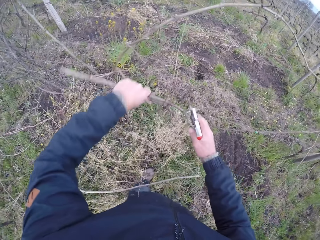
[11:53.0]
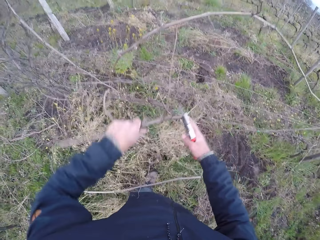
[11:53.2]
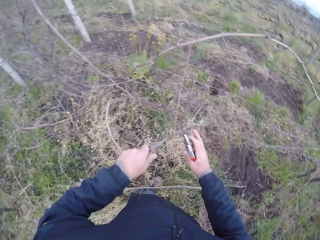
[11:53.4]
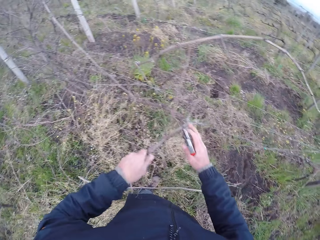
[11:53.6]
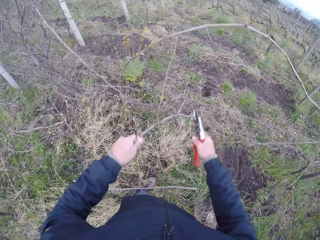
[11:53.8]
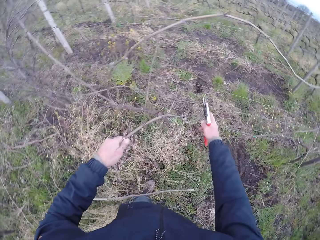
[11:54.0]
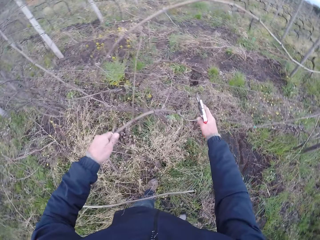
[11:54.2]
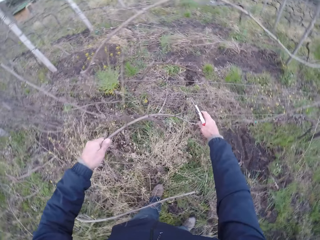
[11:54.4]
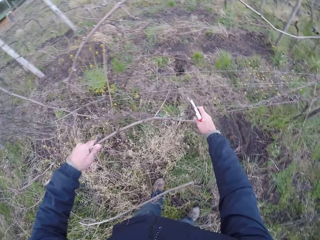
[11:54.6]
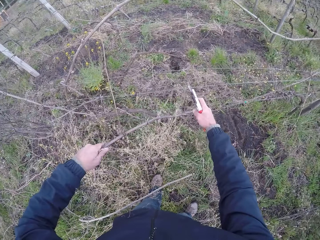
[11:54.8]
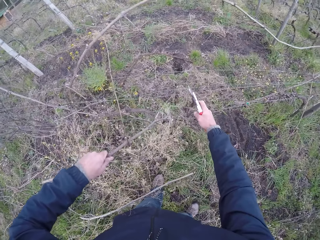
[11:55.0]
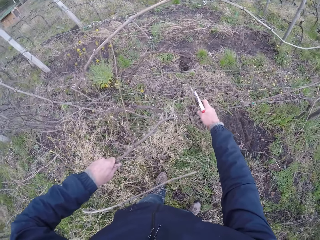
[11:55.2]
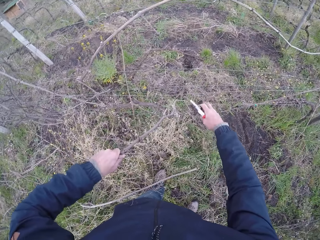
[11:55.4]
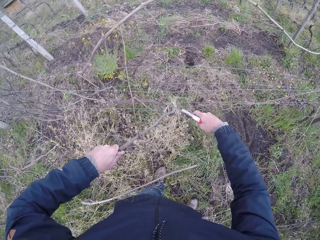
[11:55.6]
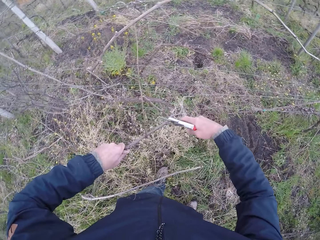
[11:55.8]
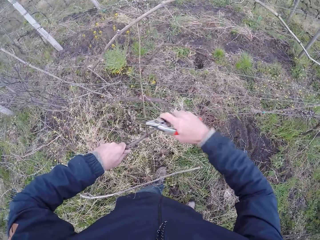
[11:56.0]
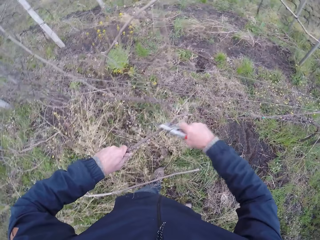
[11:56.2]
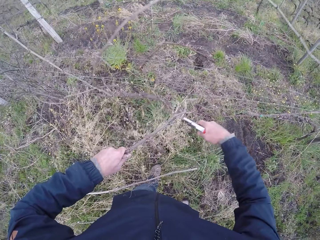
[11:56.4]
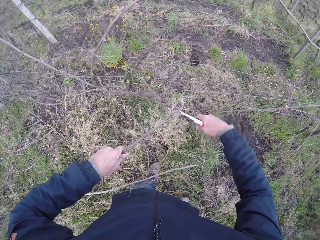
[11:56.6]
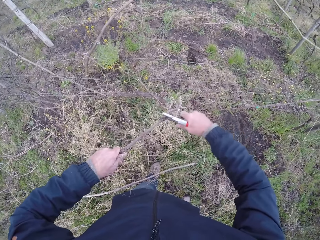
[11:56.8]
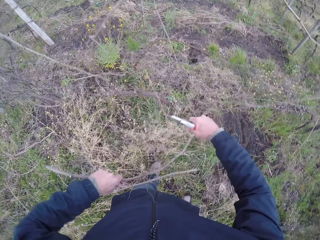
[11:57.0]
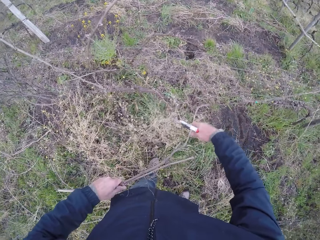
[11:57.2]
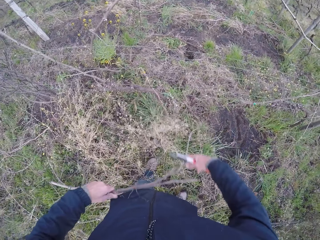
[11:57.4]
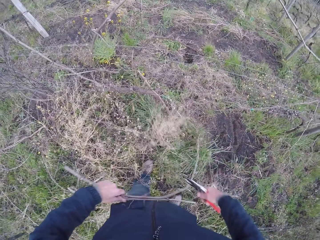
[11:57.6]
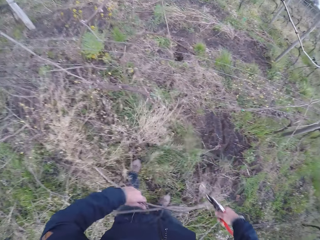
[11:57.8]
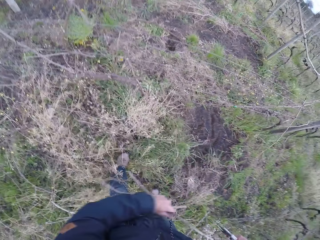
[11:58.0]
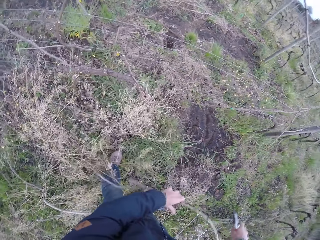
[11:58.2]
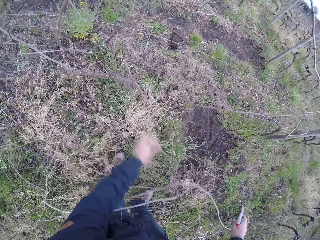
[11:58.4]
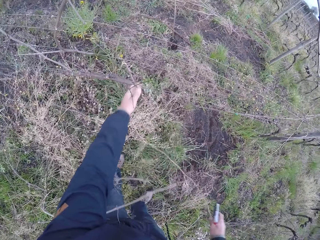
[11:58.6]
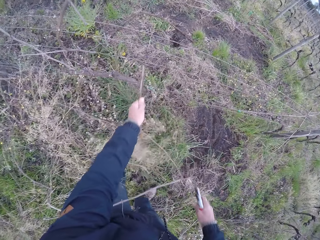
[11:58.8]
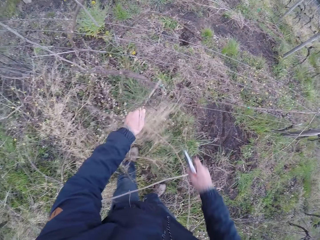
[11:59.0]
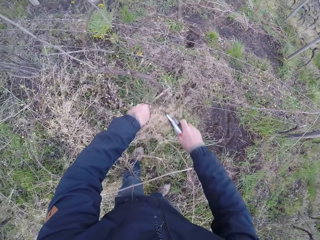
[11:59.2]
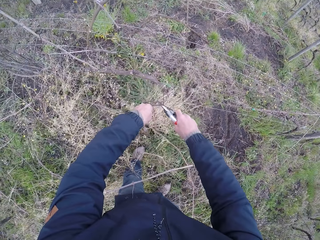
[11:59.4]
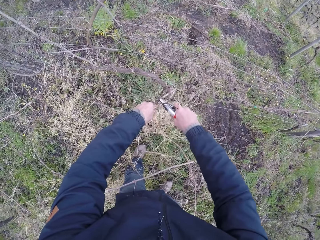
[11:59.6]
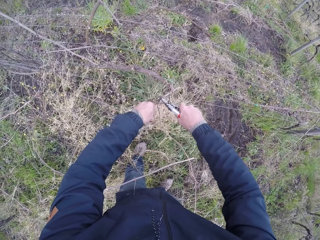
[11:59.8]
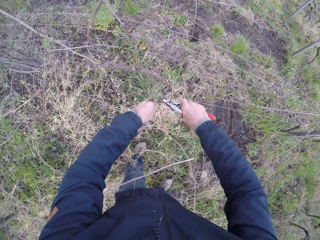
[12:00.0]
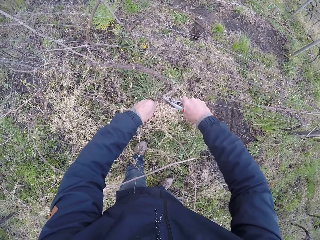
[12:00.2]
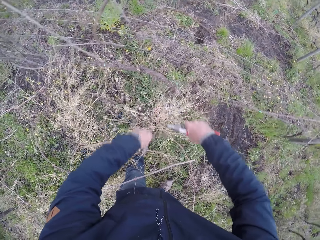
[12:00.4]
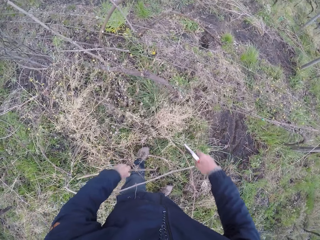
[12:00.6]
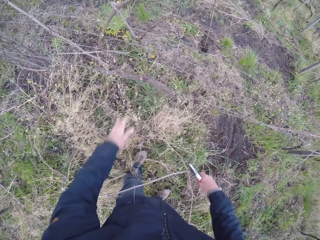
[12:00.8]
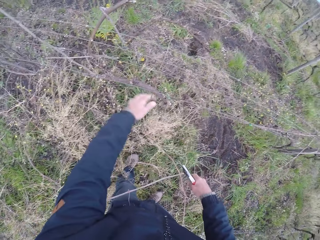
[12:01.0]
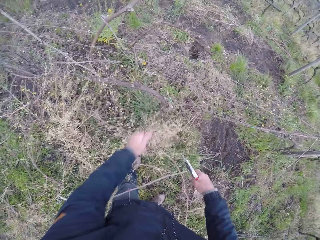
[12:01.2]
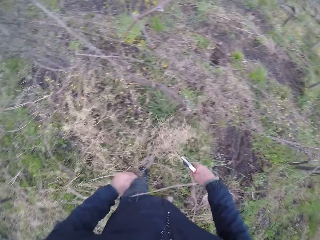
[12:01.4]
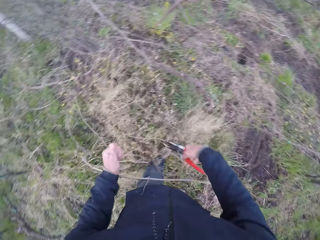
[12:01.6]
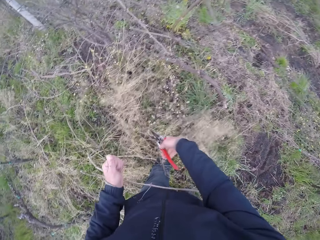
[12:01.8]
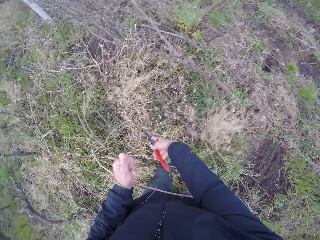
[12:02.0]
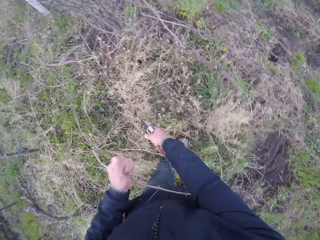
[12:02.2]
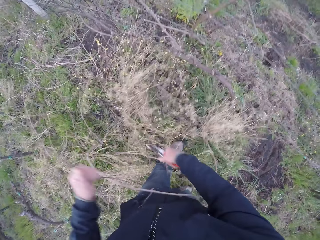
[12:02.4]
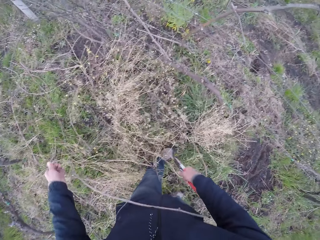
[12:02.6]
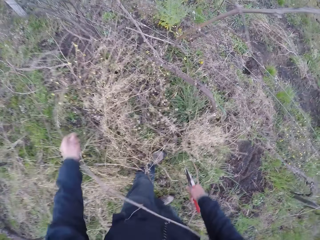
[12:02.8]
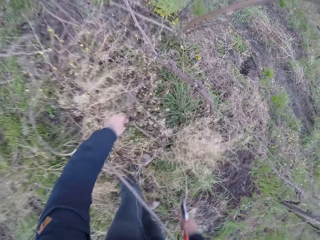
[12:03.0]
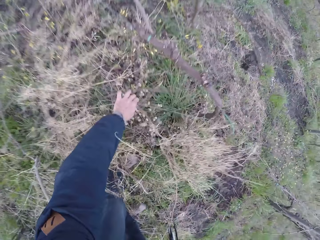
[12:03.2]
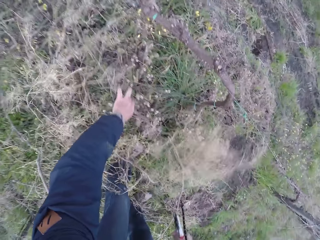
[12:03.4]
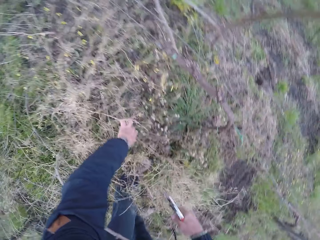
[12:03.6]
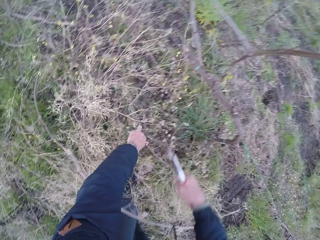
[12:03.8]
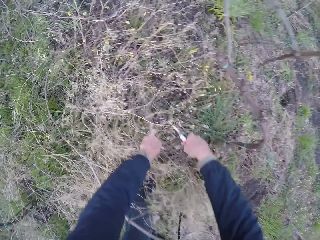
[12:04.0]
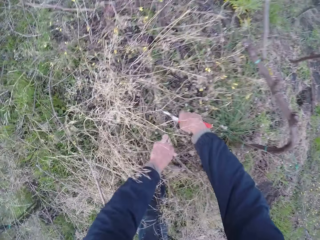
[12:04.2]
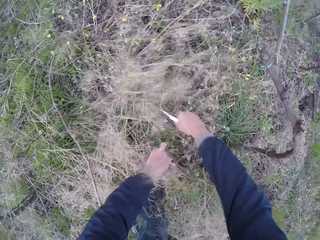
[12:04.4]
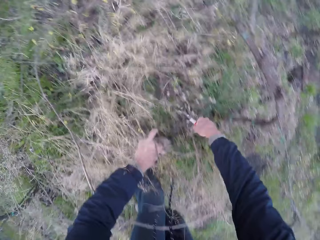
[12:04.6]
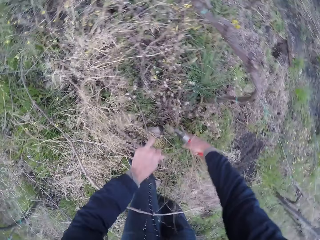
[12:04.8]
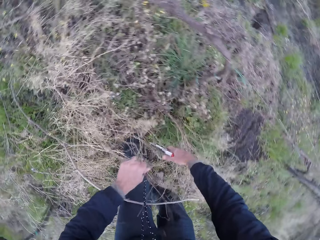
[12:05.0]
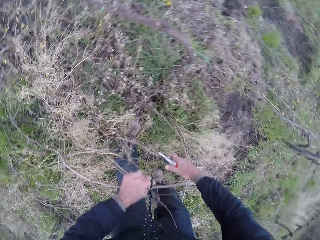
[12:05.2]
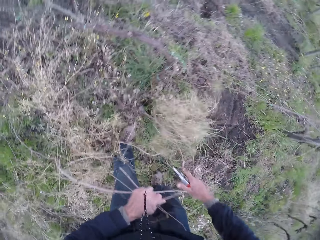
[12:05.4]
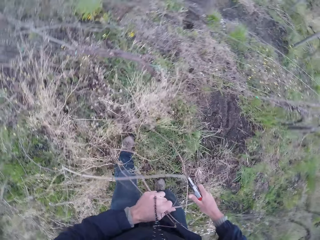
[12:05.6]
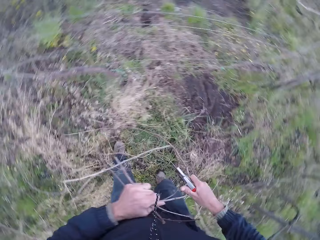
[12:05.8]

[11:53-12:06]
The camera wearer pulls the stick from the fence. She pulls the stick from the fence with both hands. She drops the twig with her left hand. She snips the twig with the secateurs or pruning shears in her right hand. She snips the twig with the secateurs in her right hand again. She drops the twig on the ground with her left hand. She grabs a twig with her left hand and pulls the stick from the fence. She snips the twig with the secateurs in her right hand. She throws the stick on the ground. She grabs a twig with her left hand and pulls the stick from the fence. She snips the twig with the secateurs in her right hand. She throws the stick on the ground. She pulls the stick and grabs a twig with her left hand. She snips the twig with the secateurs in her right hand.

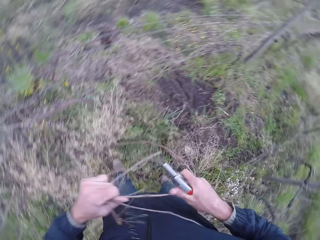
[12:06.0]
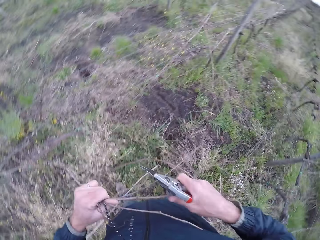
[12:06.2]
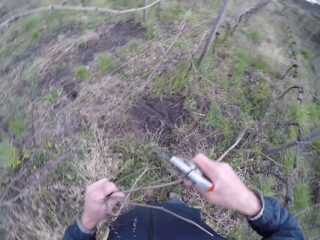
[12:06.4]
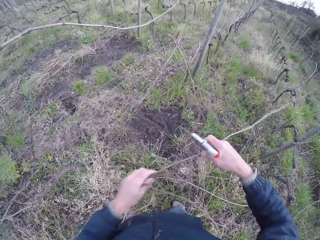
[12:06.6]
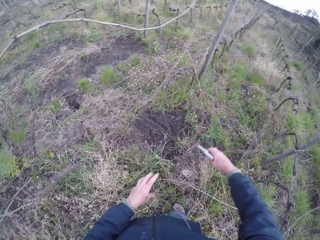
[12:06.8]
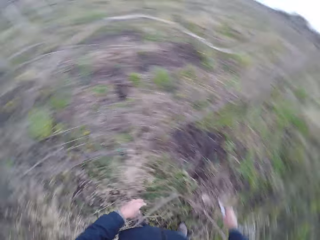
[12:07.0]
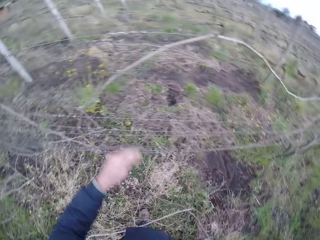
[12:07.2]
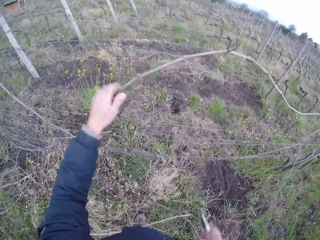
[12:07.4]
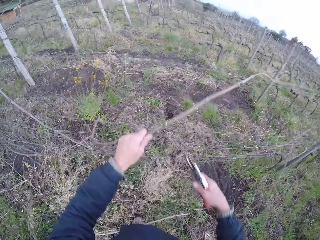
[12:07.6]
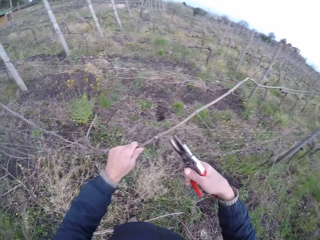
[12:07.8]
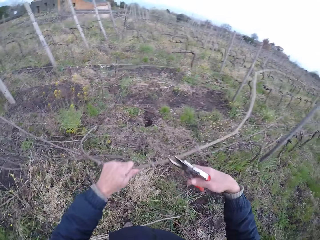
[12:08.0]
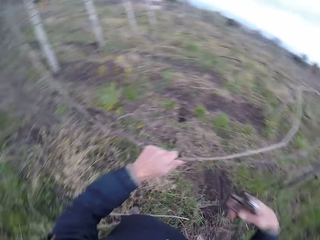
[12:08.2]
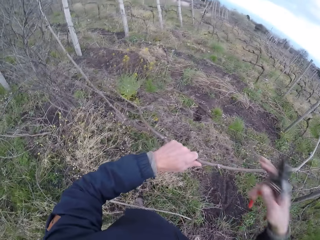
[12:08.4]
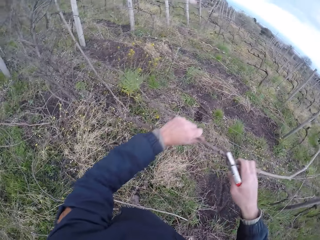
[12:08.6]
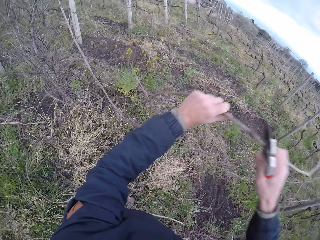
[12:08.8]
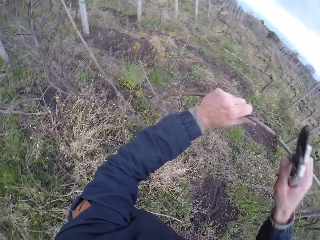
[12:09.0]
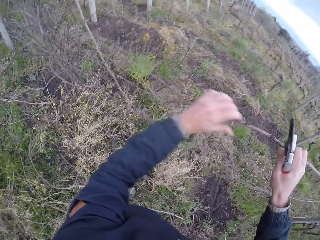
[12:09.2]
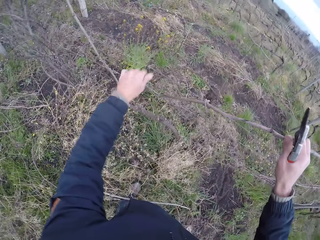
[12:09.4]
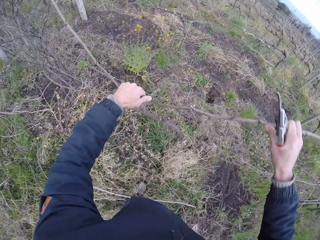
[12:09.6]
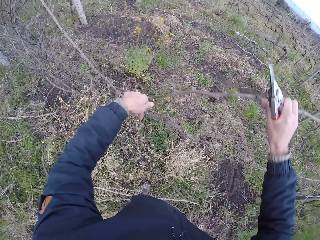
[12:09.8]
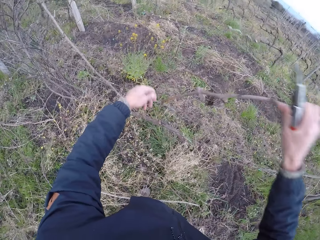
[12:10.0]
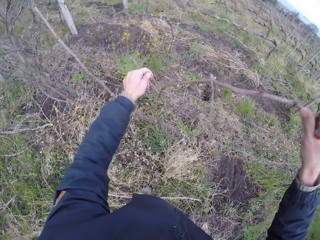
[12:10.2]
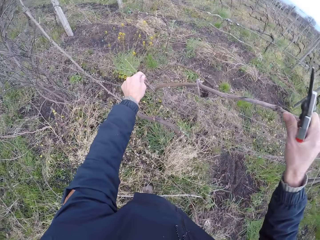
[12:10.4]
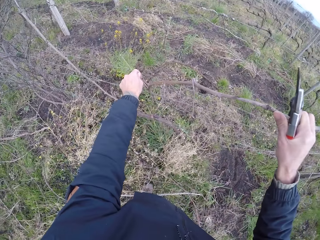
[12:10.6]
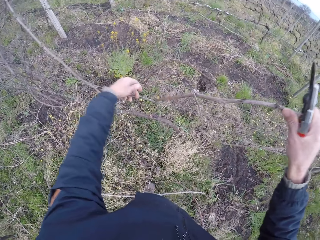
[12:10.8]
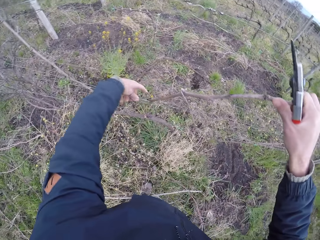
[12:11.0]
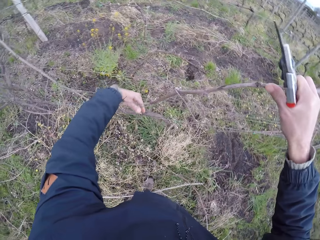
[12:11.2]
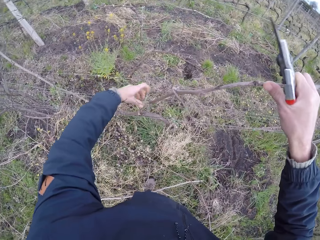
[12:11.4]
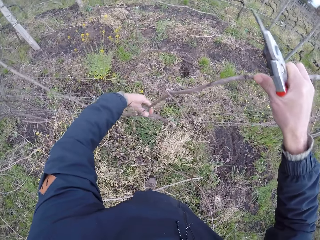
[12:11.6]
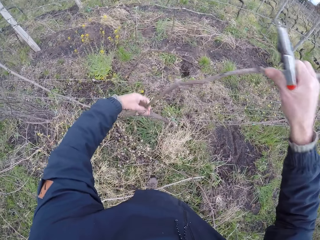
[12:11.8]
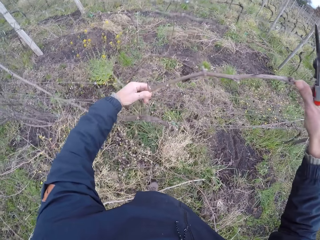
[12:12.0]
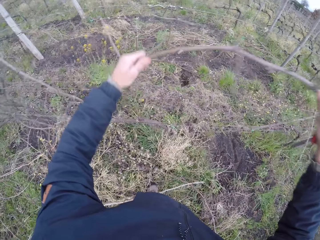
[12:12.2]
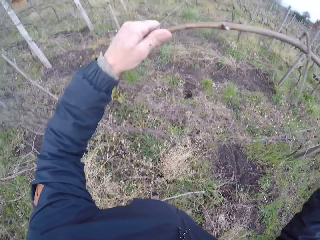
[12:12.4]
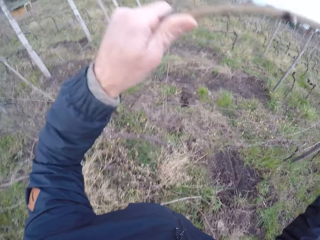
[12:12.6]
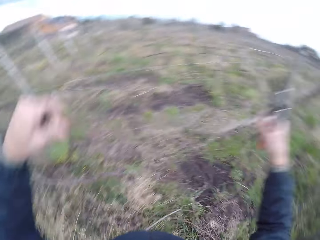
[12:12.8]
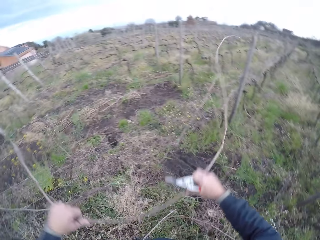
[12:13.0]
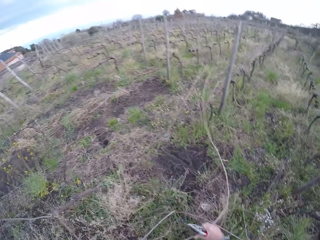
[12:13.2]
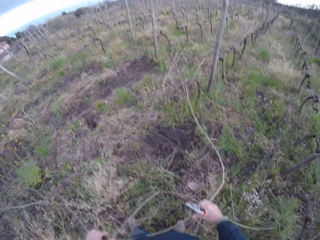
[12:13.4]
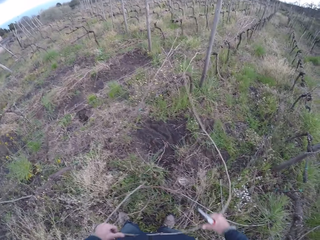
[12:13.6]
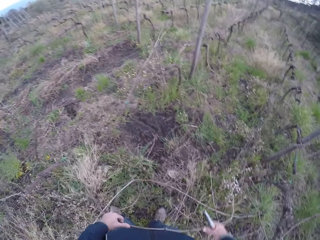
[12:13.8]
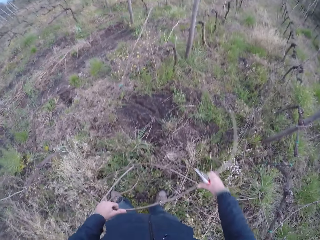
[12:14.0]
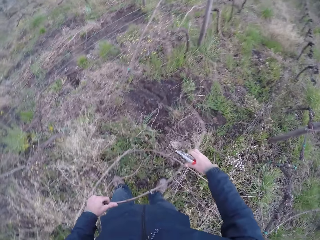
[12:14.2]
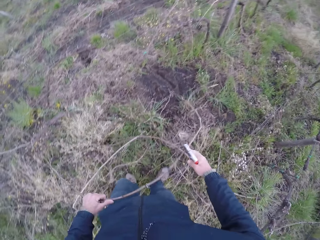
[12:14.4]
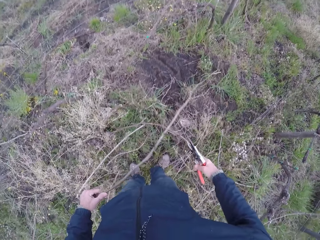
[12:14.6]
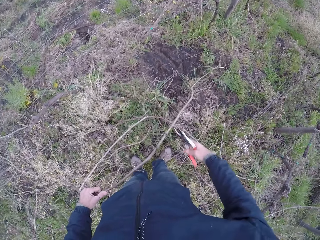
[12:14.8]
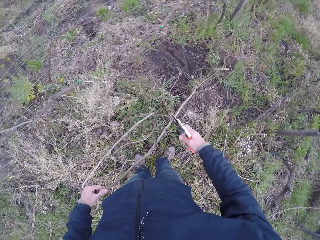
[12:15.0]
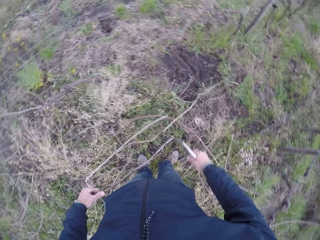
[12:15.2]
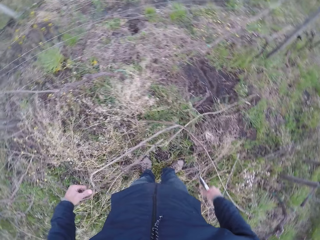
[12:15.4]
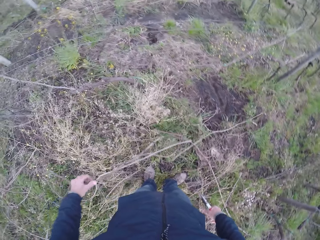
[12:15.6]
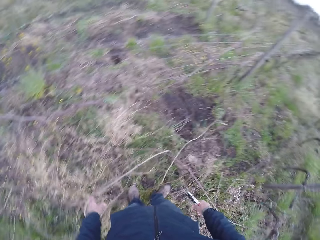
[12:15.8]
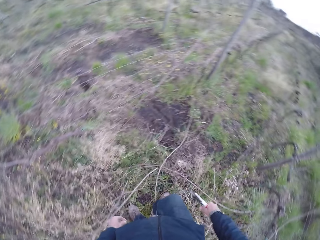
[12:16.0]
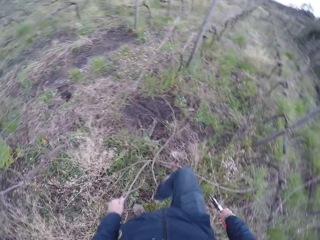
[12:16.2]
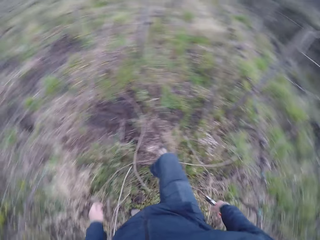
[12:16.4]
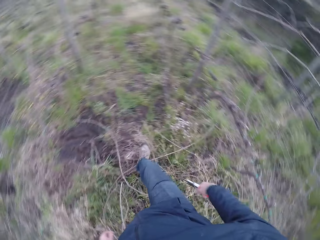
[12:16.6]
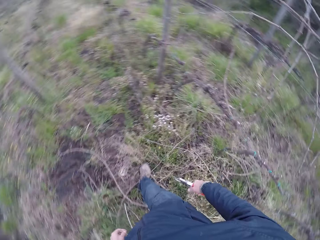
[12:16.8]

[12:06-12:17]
The camera wearer stands up. She drops the twig on the ground with her left hand. She grabs a twig with her left hand and pulls the stick from the fence. She cuts the stick with the pruning shears. She holds the twig with both hands and pulls the stick from the fence. She snips the twig with the secateurs or pruning shears in her right hand. She sticks the stick on the ground. She drops the twig on the ground with her left hand. She walks along the fence.
